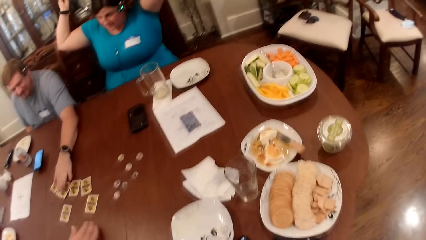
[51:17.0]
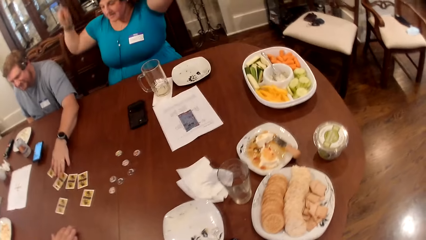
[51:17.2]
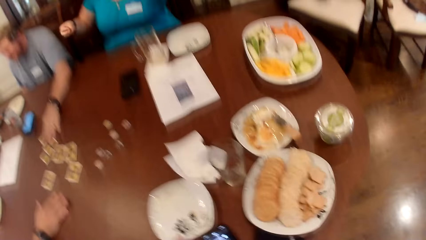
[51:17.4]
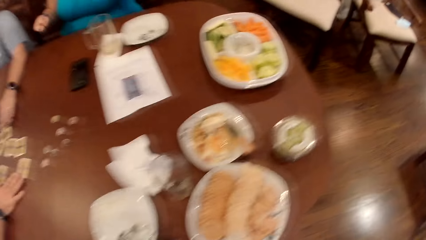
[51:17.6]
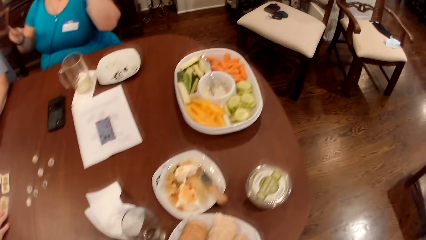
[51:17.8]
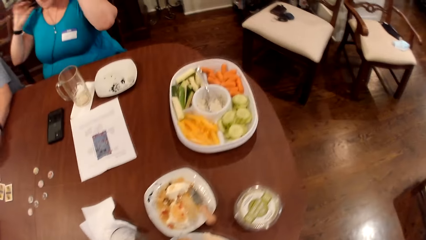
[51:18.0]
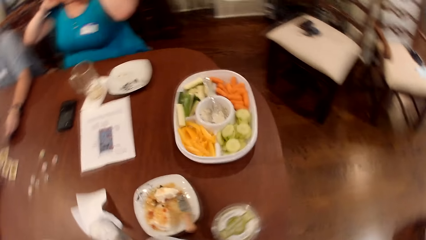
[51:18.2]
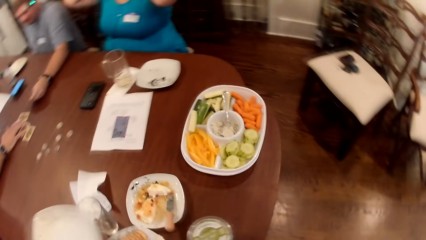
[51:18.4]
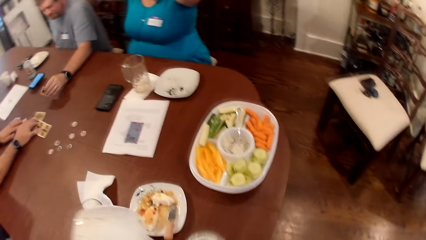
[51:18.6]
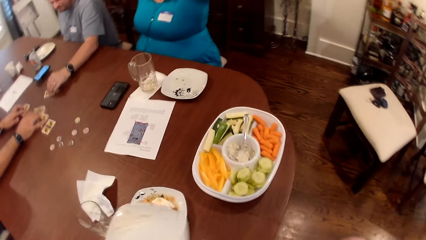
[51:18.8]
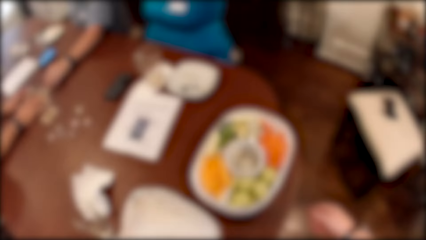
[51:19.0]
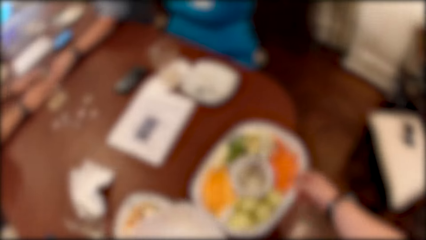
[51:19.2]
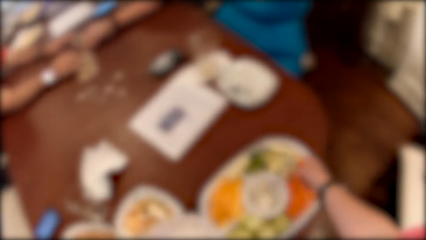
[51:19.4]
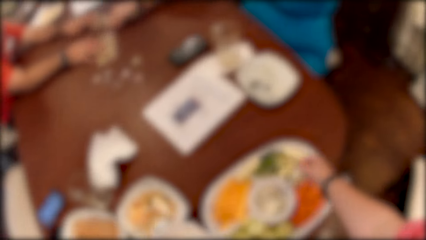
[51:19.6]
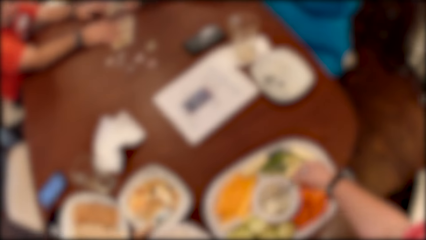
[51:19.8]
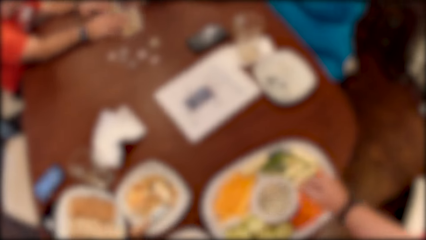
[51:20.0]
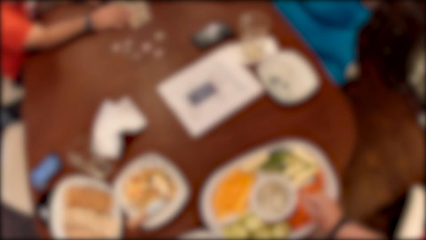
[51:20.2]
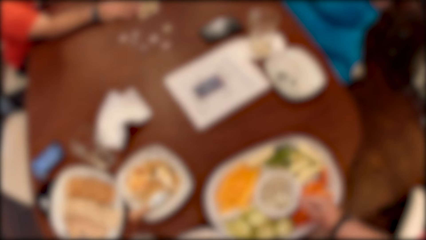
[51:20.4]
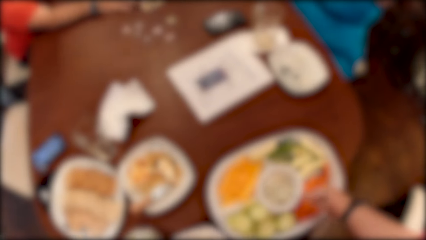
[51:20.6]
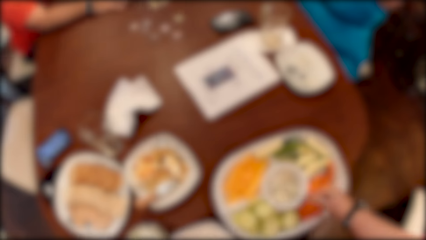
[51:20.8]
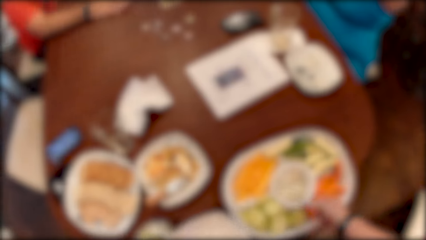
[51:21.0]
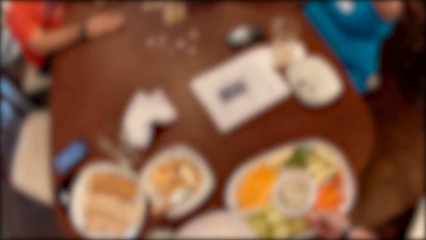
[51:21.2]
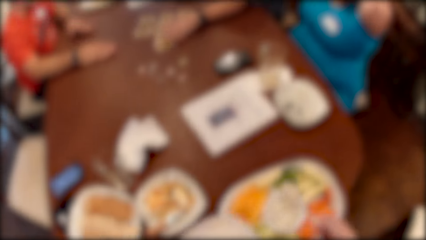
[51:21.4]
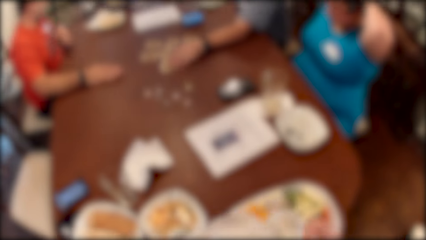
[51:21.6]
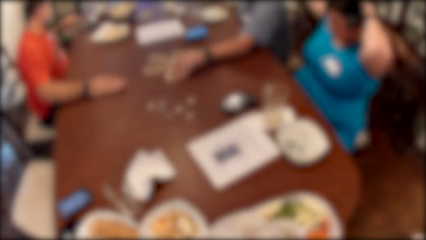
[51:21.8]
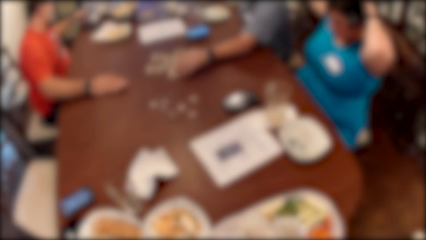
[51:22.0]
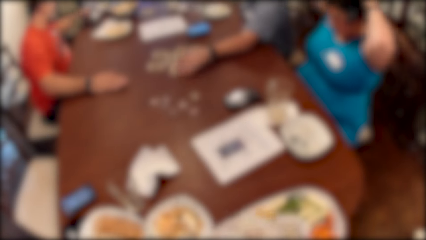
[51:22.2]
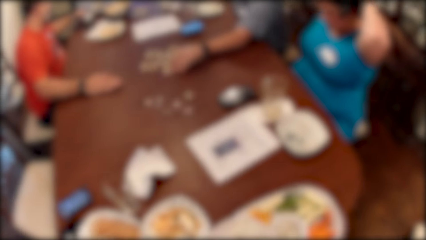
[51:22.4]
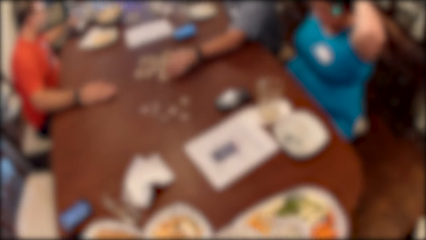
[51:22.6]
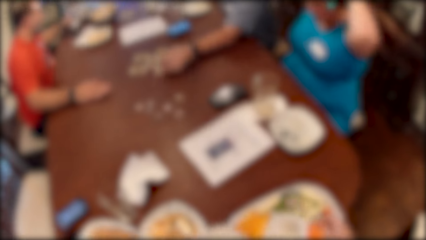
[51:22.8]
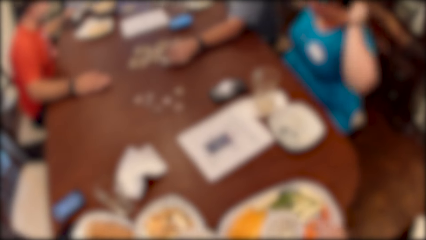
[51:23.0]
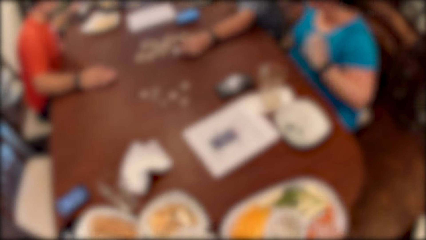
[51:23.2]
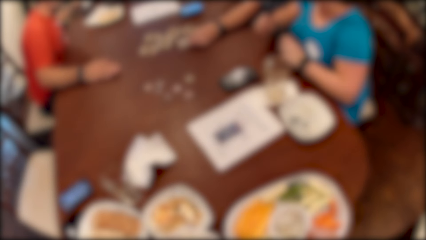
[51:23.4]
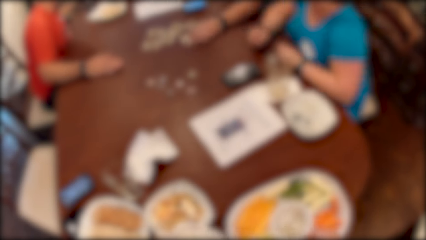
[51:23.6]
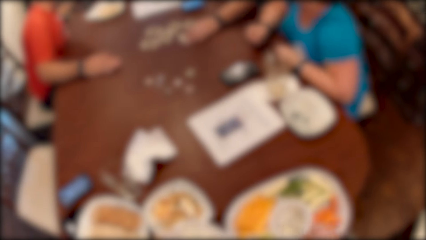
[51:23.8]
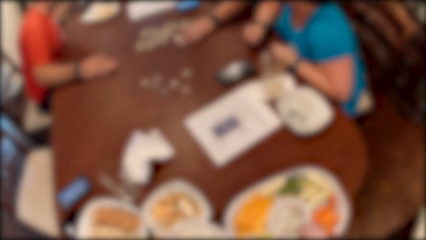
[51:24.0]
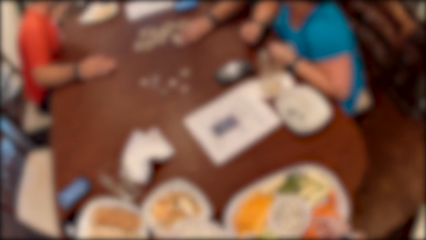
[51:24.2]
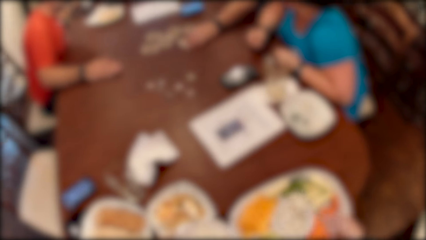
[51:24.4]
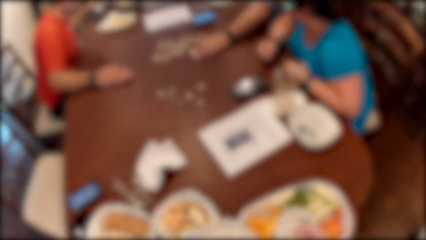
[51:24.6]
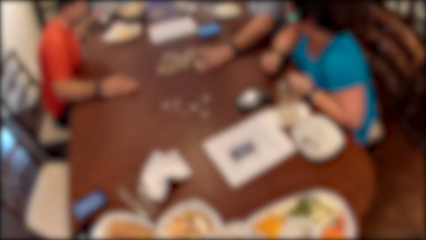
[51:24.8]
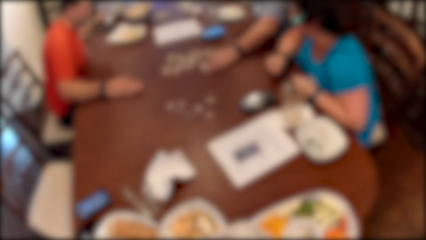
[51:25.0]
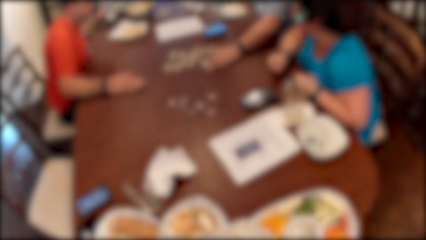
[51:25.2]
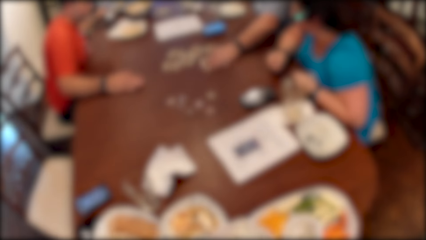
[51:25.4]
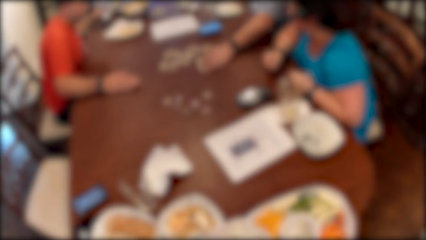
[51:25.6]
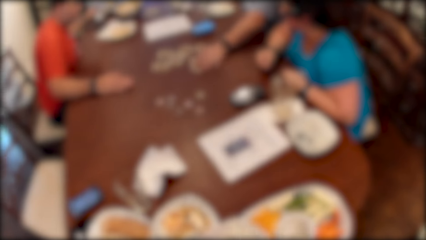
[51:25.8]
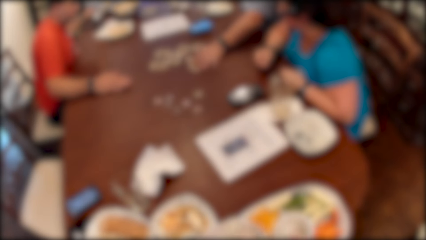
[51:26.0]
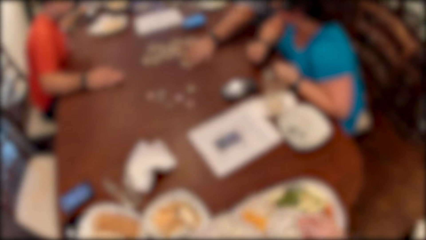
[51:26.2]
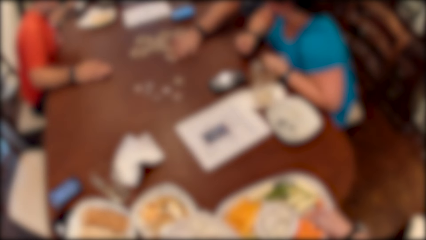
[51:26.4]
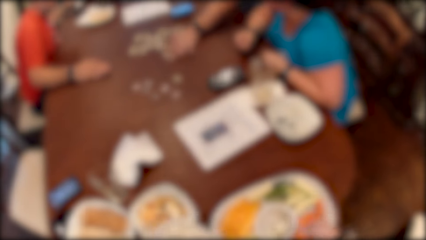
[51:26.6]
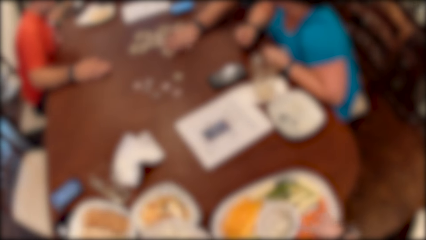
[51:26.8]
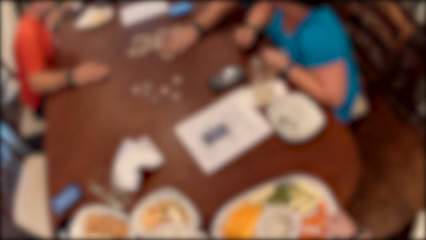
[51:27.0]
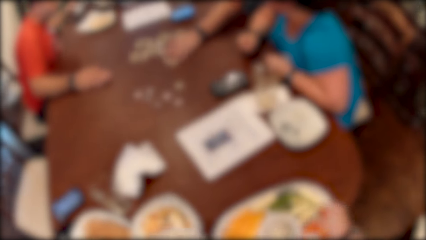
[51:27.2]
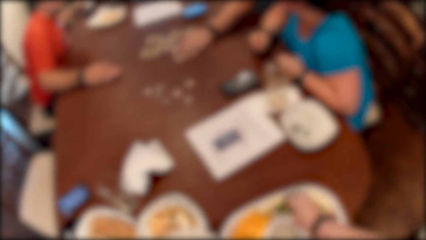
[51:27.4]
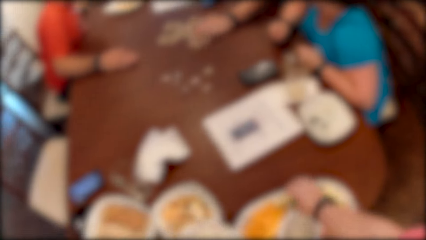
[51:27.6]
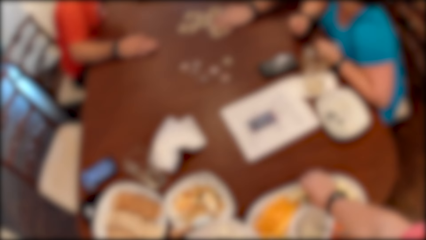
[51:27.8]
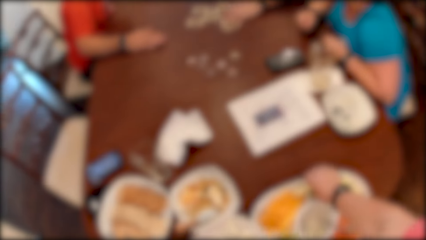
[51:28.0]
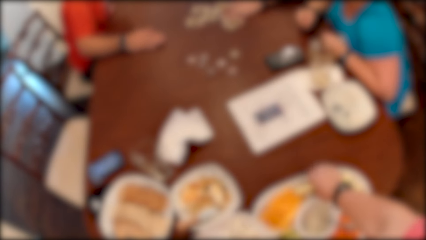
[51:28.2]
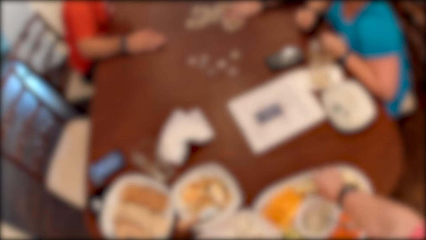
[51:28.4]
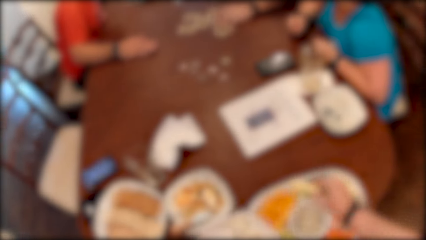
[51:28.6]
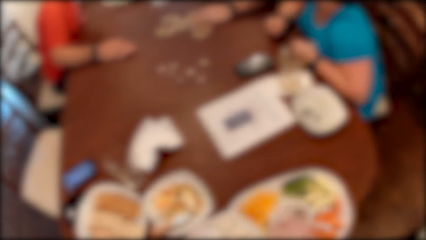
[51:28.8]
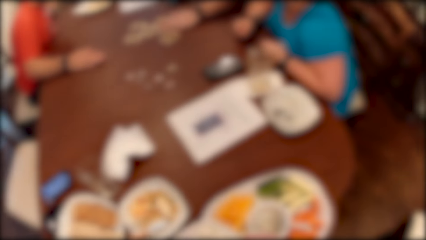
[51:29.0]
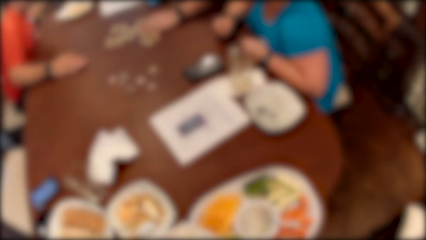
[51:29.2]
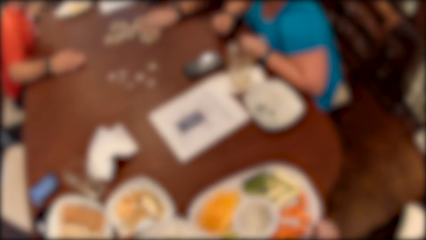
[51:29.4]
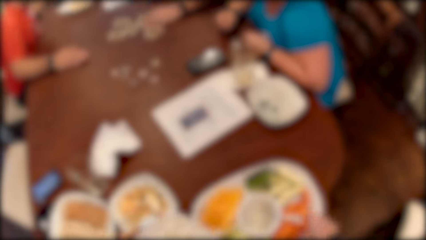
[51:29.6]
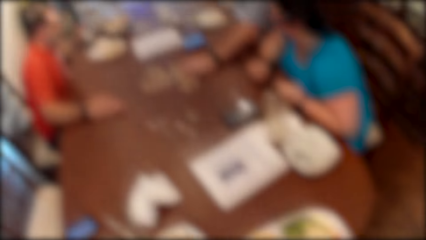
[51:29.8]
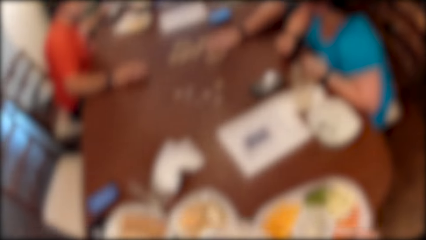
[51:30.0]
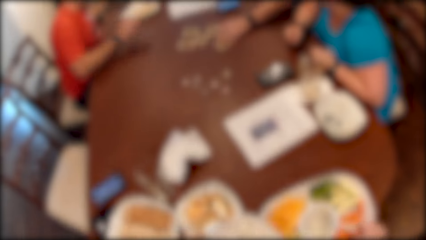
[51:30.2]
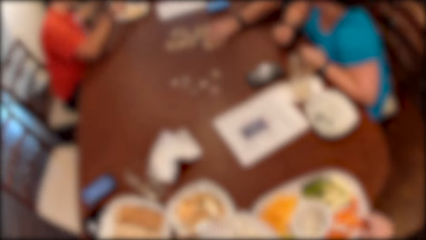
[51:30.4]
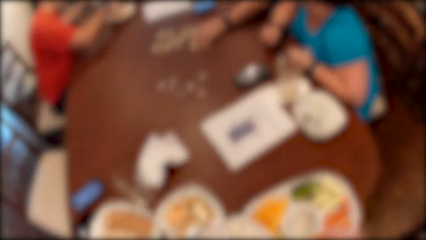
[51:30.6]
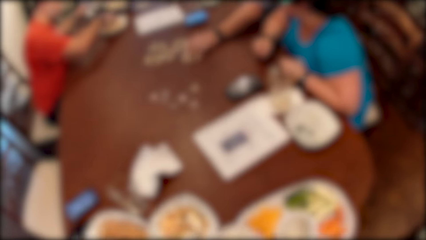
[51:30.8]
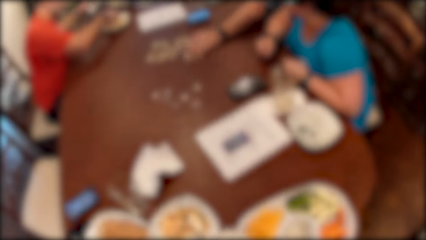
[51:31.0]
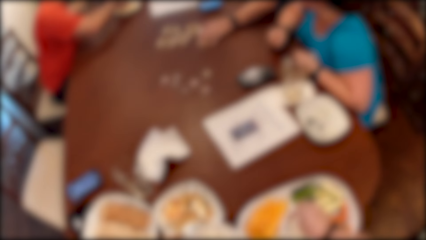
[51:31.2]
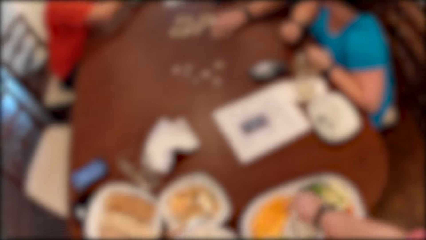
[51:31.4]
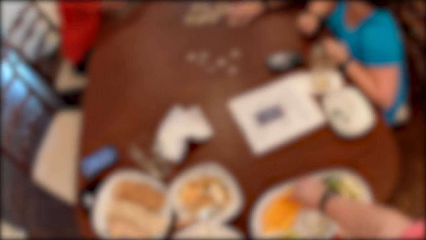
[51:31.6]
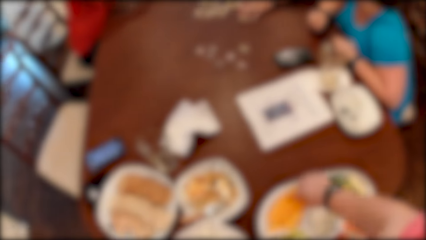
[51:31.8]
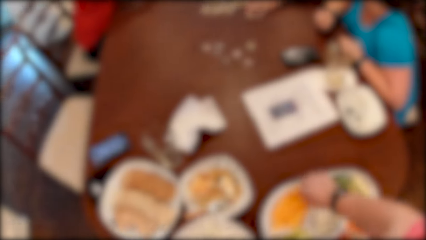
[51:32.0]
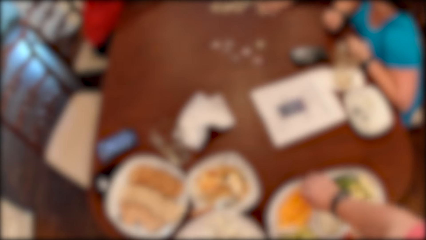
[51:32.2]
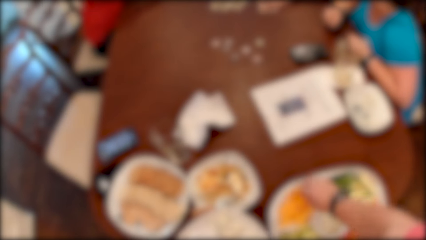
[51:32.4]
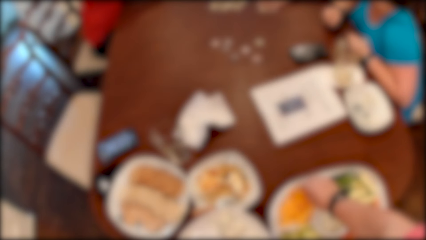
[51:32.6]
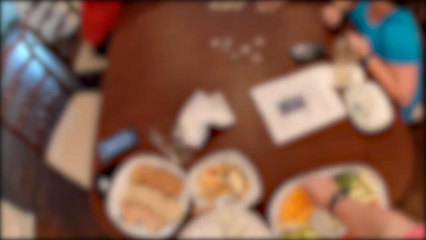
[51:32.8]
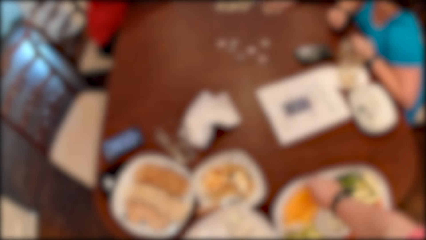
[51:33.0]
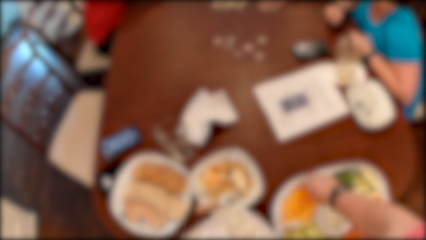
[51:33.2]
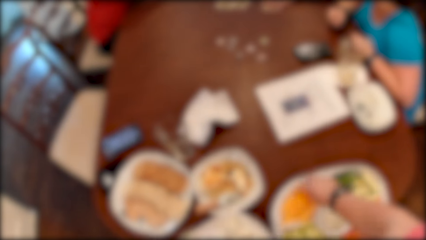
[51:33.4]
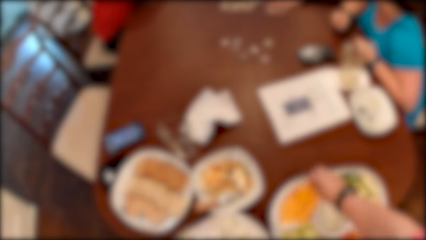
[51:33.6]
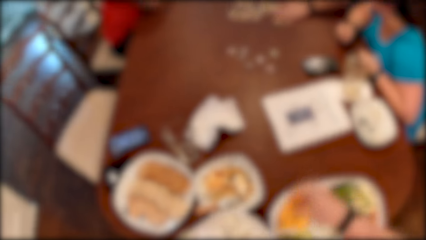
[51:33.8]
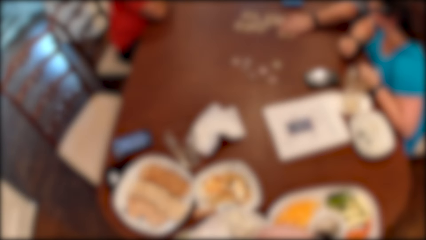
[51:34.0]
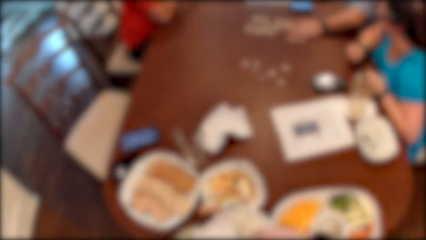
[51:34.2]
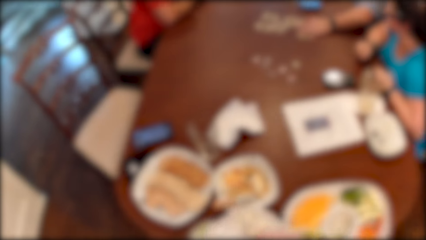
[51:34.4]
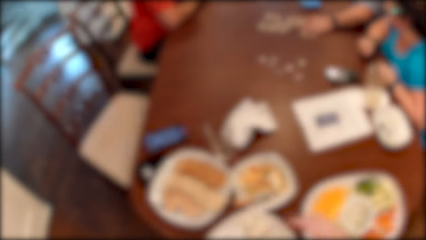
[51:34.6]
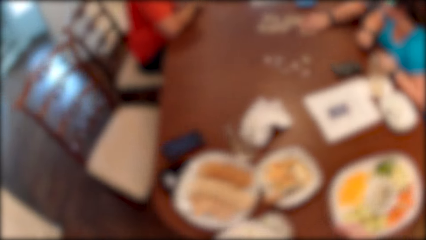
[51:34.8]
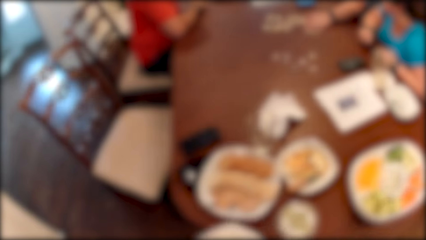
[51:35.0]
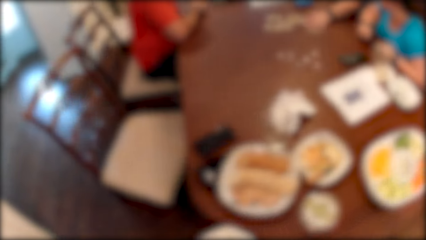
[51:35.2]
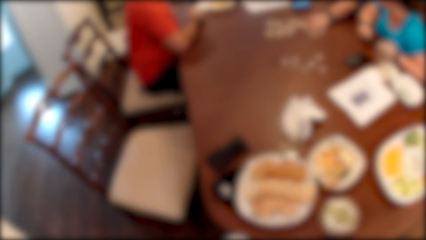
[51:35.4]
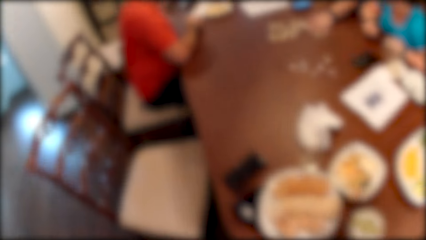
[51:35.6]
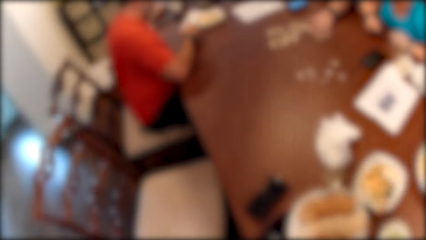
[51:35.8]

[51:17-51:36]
The camera wearer stands. A man moves some cards on the table with his left hand. Another man moves a card on the table with his right hand. The camera wearer carries a plate from the table with her left hand. She takes a spoon from the tray of food on the table. She takes some salad from the food tray on the table with the spoon in her right hand. She puts the salad in the spoon in her right hand in the plate in her left hand. She serves food. The camera wearer, the first man and a woman listen to a virtual call. The camera wearer takes some cucumber from the food tray with her right hand. She takes some pawpaw from the food tray on the table with her right hand. She puts the pawpaw in her right hand in the plate in her left hand.
